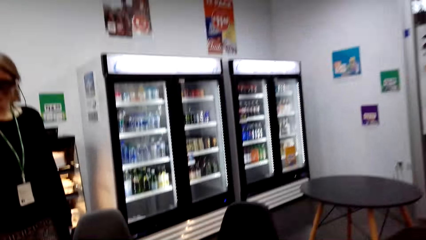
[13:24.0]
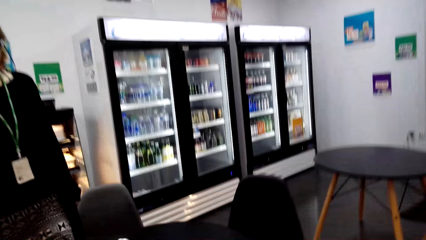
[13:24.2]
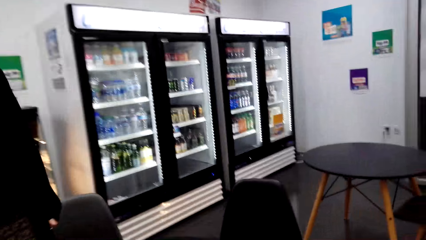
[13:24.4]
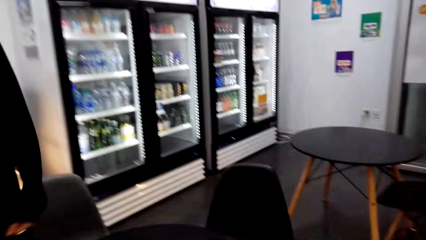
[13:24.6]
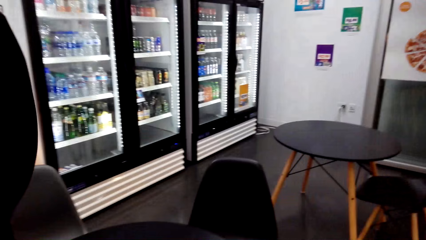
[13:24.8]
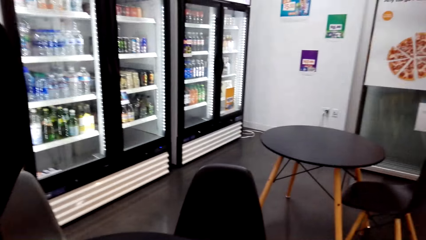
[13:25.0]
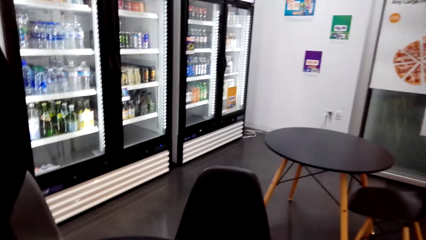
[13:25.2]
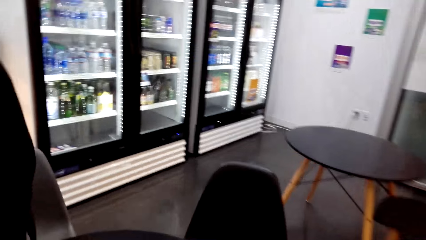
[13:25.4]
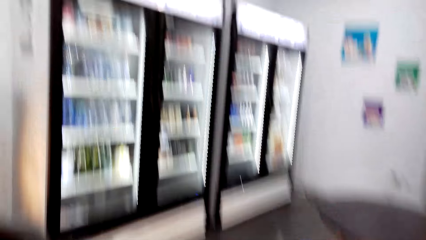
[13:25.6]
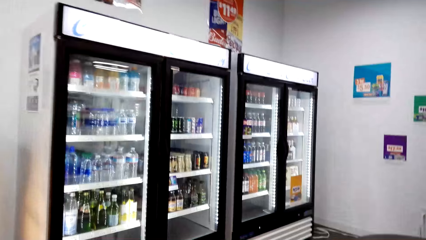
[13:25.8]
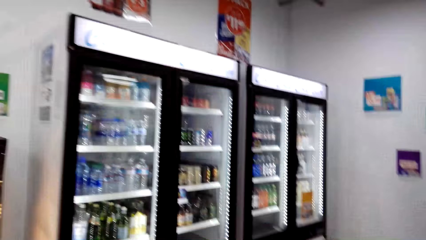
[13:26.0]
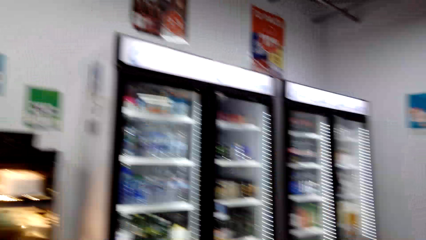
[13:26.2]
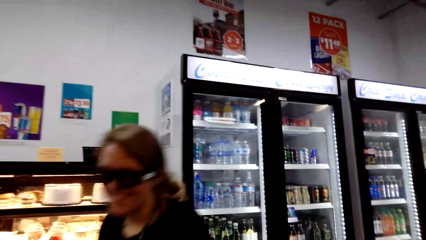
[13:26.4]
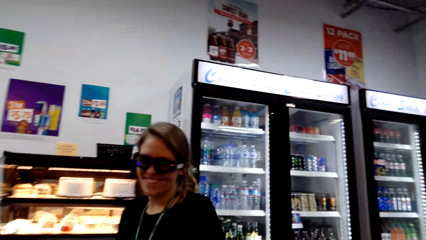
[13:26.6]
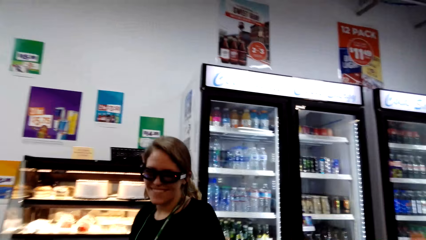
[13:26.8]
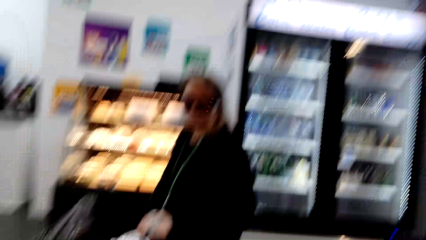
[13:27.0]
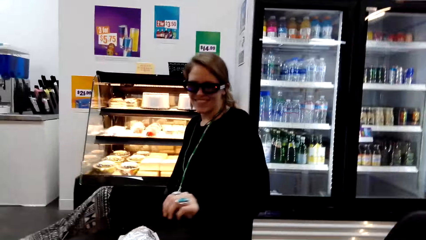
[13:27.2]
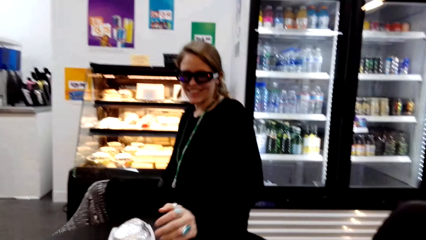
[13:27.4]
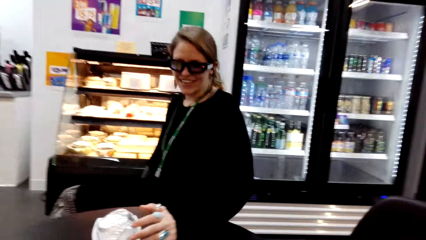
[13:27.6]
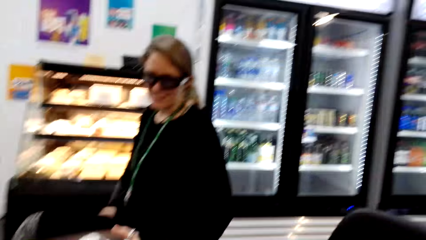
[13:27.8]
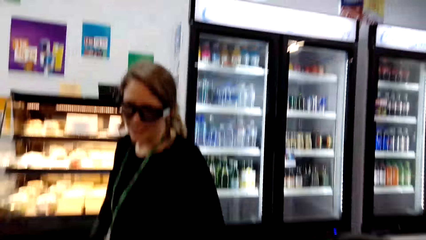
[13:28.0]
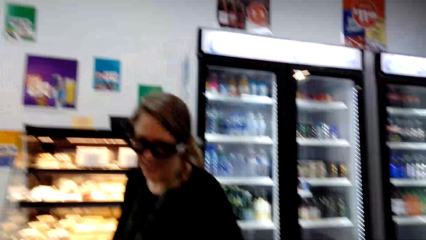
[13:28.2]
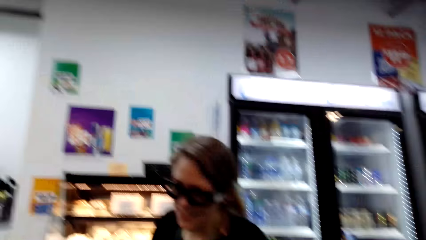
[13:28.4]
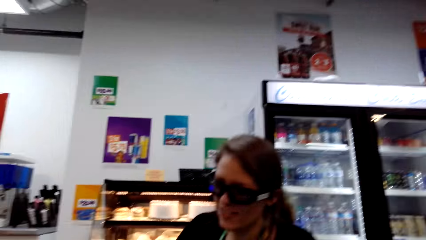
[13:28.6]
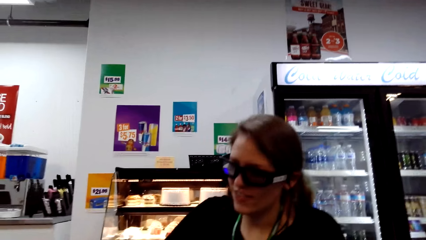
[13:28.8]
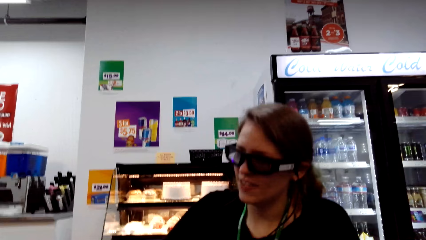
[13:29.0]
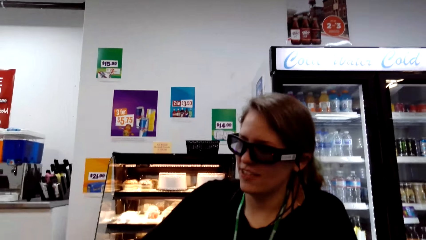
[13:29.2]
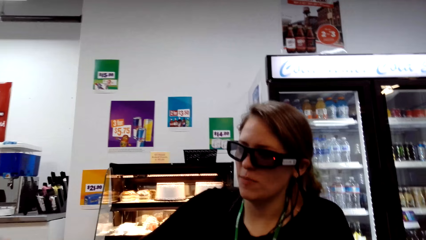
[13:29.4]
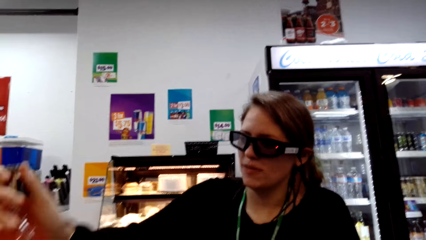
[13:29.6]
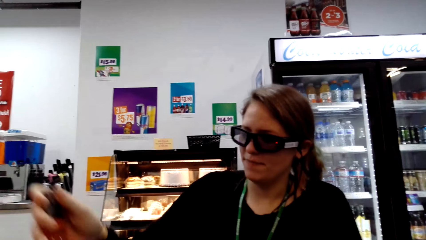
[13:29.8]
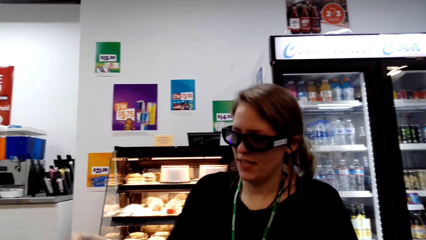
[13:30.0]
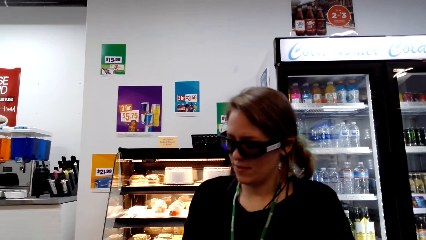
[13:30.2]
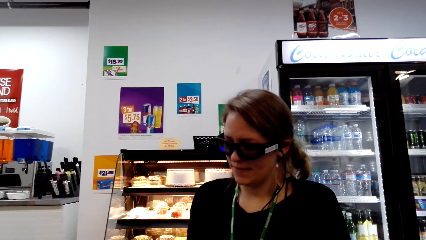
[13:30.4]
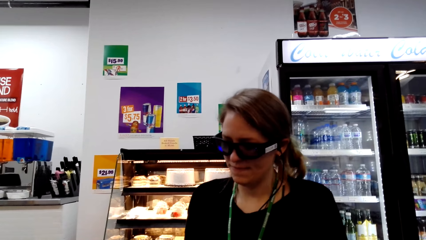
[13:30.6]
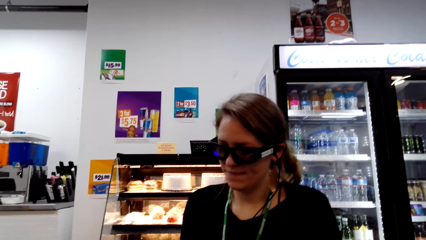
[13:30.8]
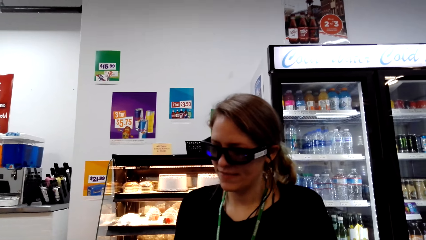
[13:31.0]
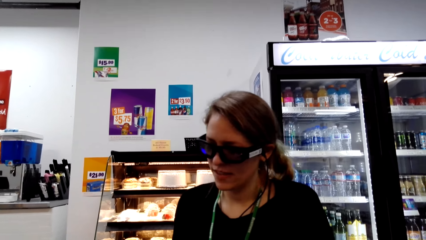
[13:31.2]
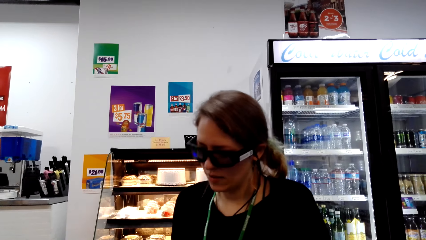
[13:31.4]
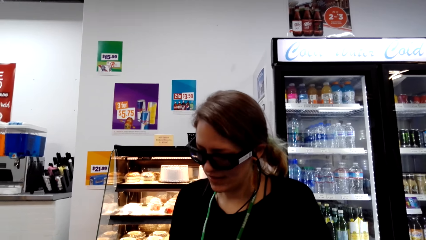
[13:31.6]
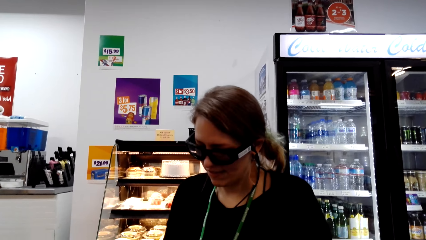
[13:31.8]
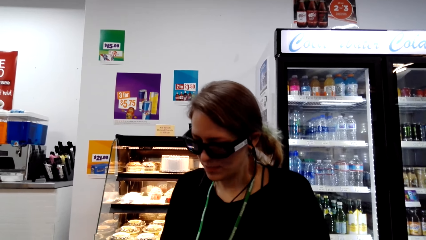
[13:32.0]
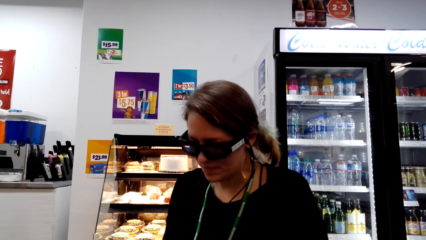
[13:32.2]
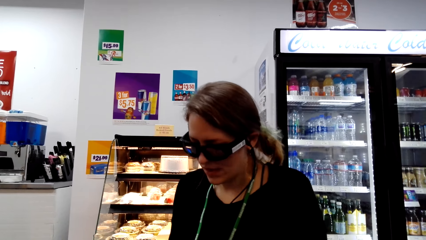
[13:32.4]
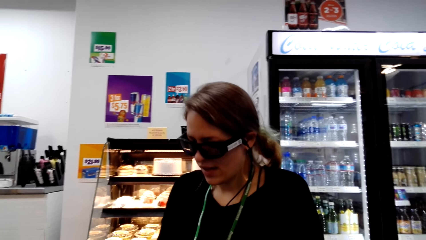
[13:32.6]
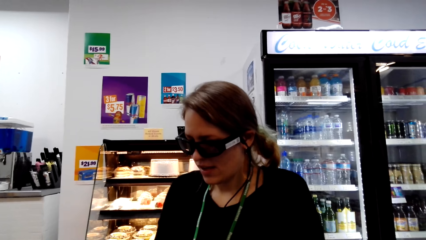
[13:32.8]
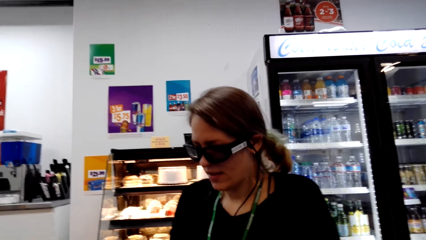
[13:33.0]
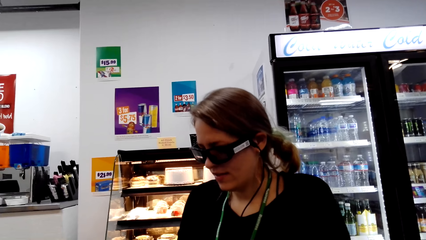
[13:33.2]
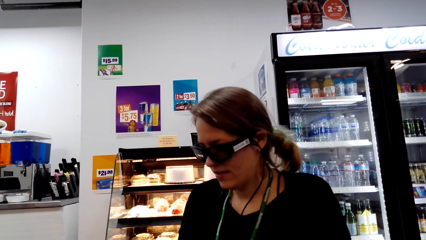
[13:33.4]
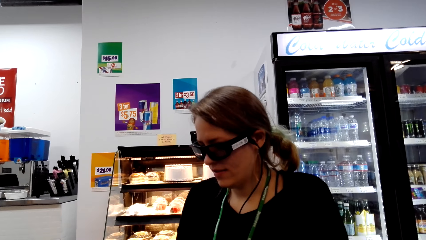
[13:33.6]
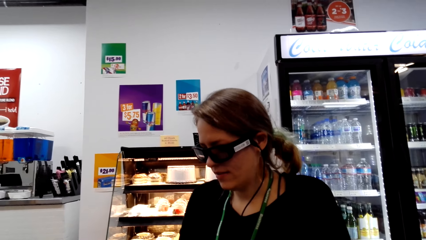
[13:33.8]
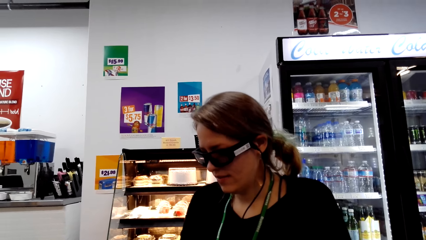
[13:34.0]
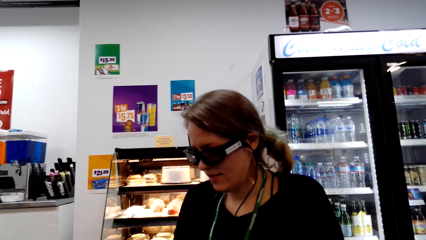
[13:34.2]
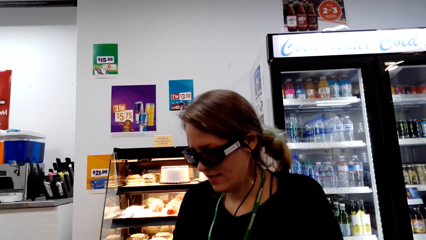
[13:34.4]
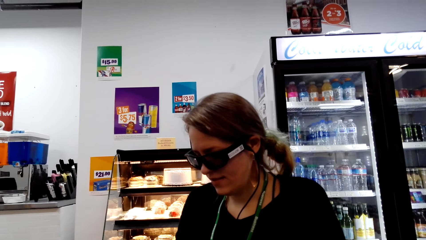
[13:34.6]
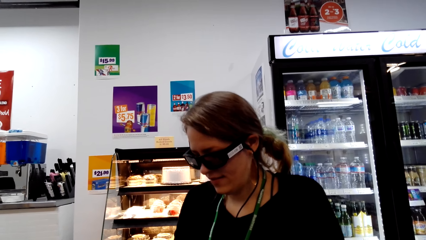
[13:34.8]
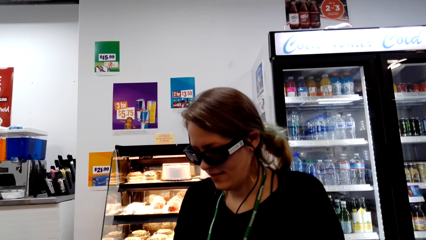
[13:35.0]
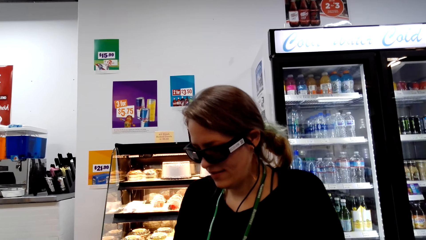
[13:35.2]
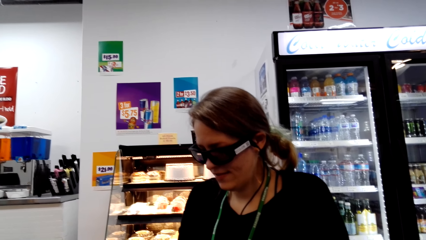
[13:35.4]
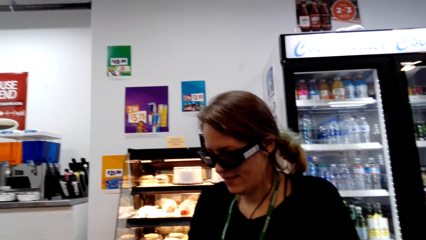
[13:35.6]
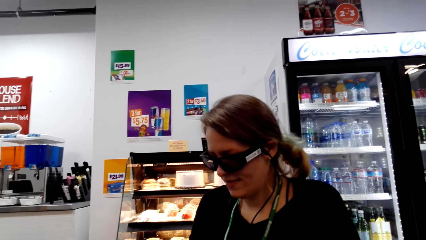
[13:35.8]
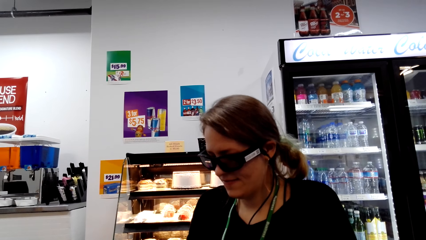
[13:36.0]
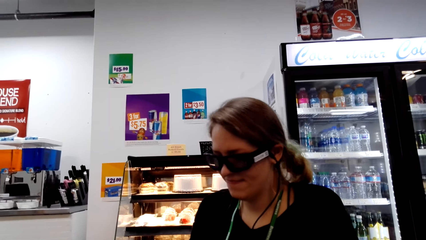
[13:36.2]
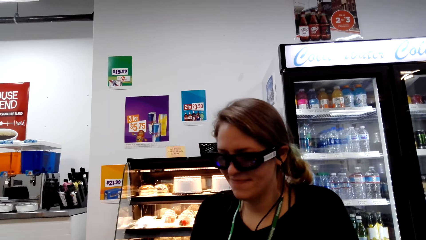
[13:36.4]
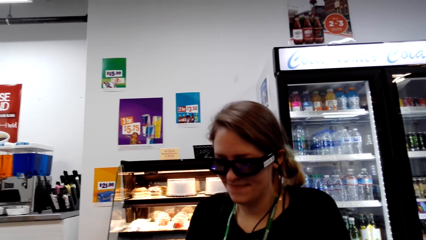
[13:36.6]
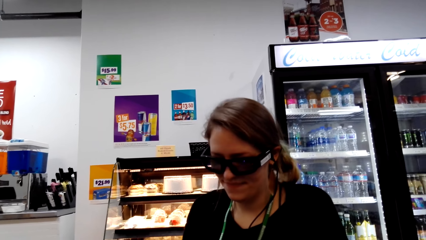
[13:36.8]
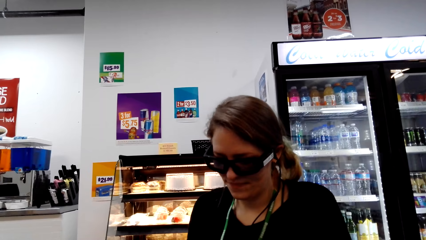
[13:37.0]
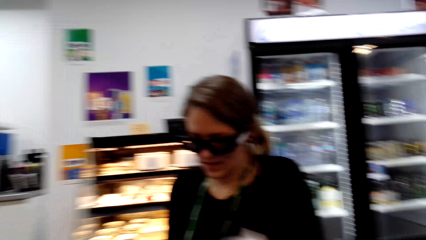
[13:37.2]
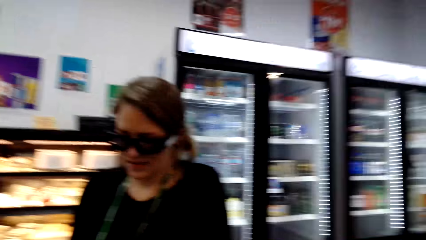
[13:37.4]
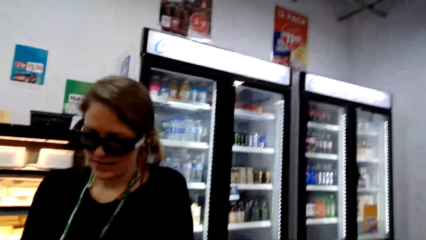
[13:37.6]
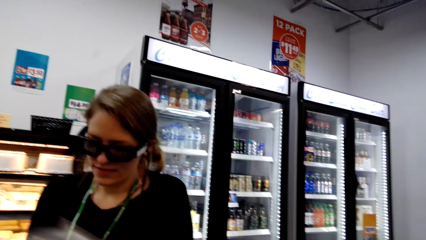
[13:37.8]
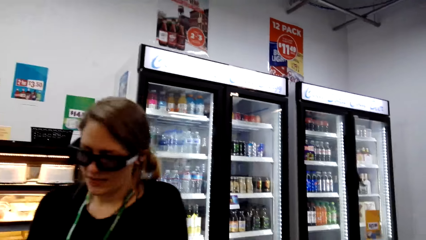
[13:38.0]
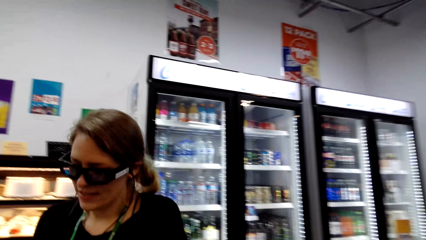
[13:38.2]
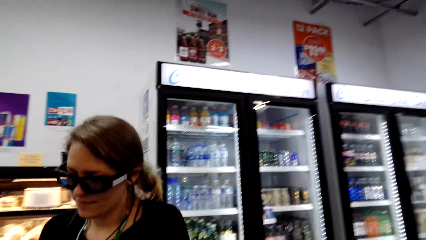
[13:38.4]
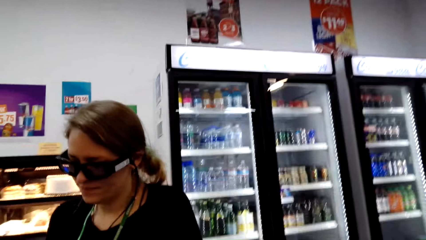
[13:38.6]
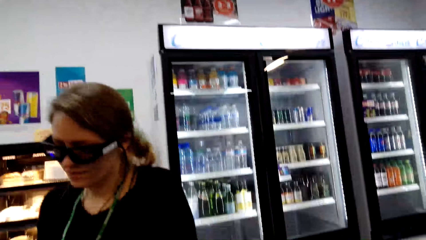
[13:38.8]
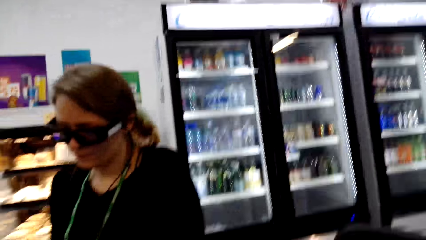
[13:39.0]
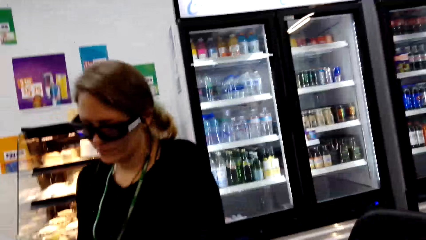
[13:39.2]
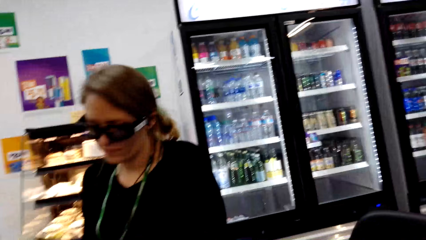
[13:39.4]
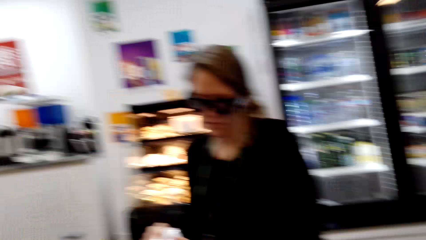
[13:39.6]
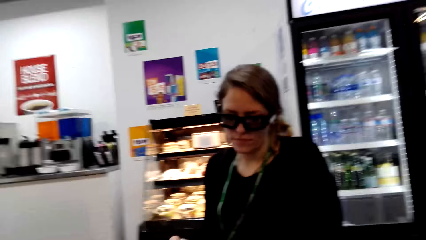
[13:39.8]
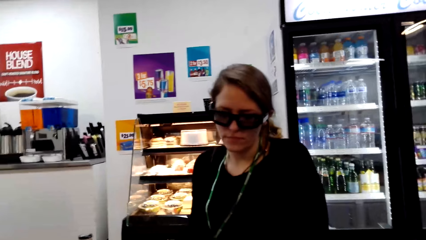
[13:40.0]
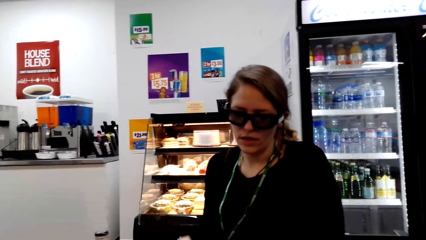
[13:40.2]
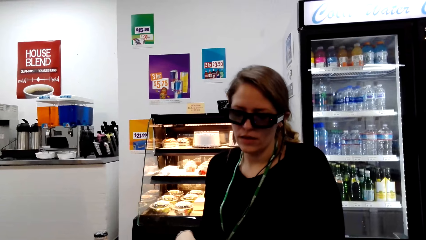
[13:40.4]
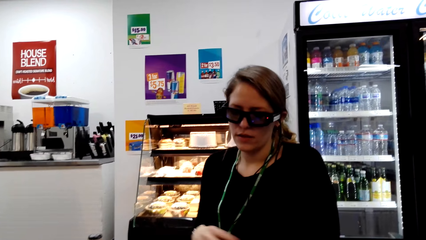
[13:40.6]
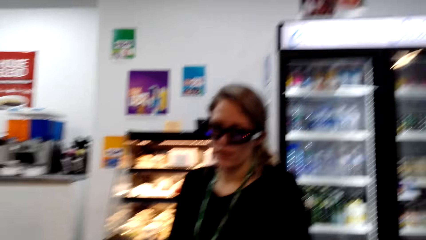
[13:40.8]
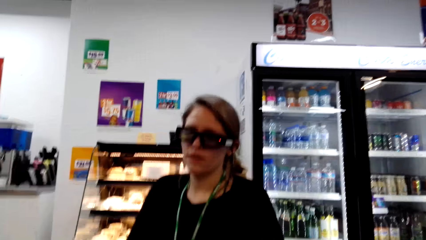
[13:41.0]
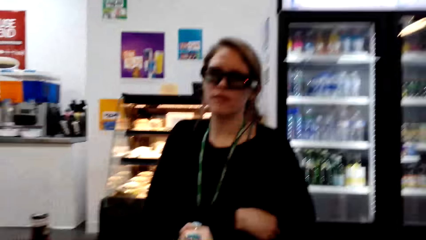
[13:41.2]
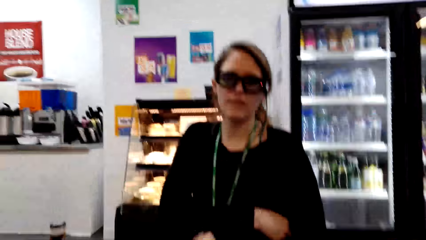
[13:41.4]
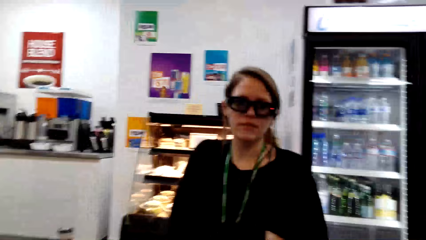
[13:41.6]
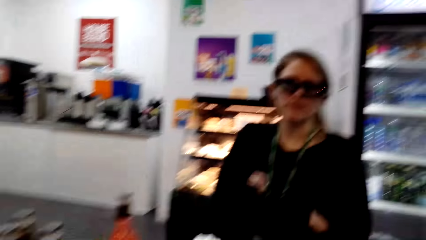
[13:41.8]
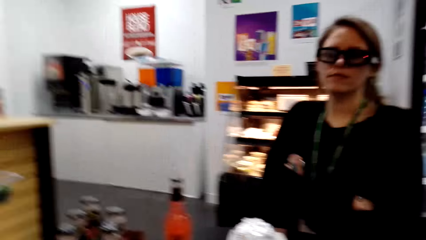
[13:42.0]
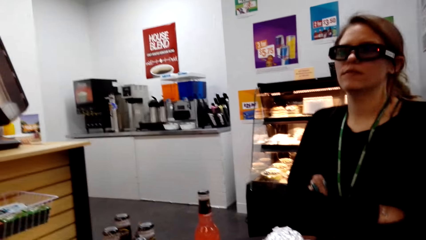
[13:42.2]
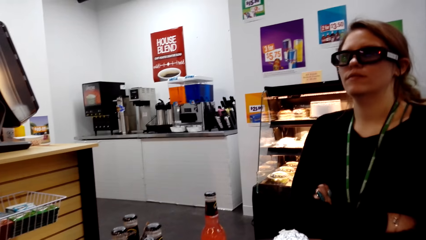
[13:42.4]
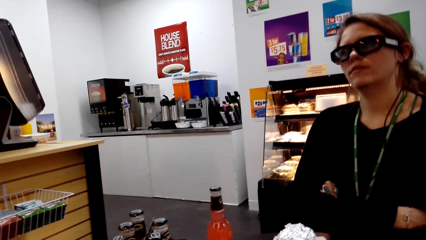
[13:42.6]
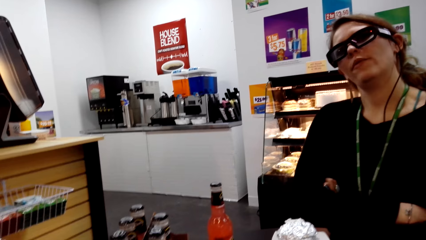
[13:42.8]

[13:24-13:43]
The camera wearer interacts with a woman. They look around. The woman sits on a chair.
